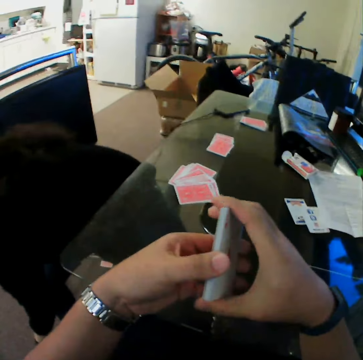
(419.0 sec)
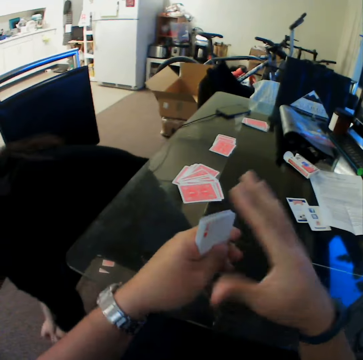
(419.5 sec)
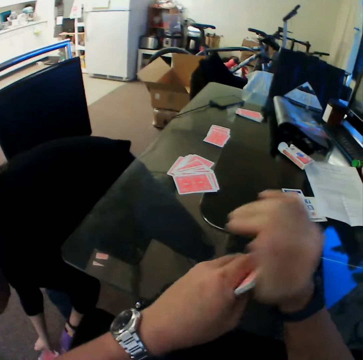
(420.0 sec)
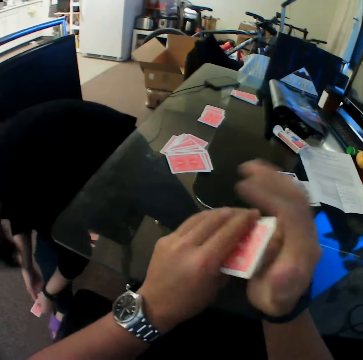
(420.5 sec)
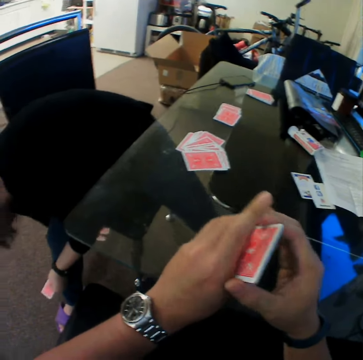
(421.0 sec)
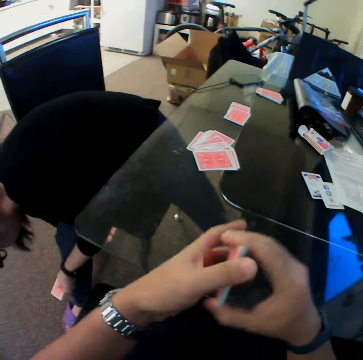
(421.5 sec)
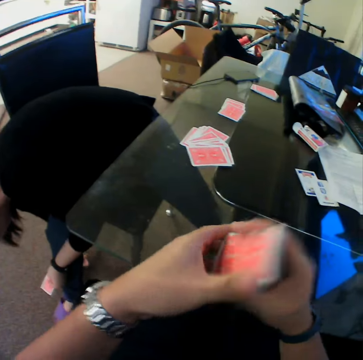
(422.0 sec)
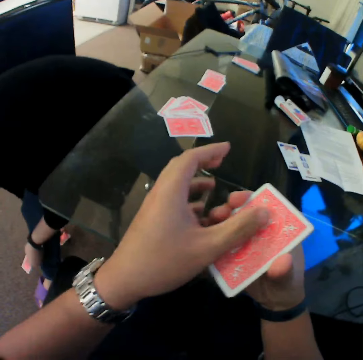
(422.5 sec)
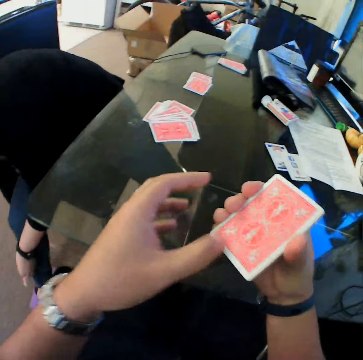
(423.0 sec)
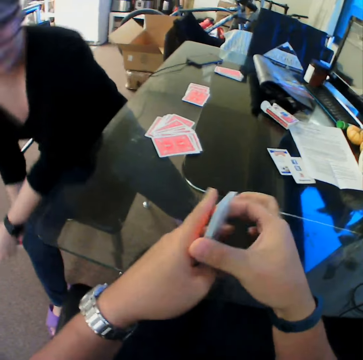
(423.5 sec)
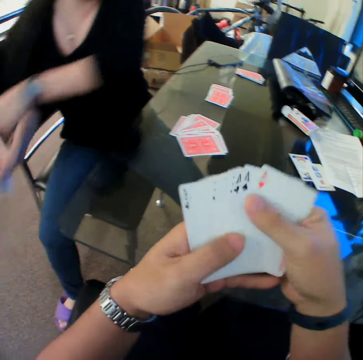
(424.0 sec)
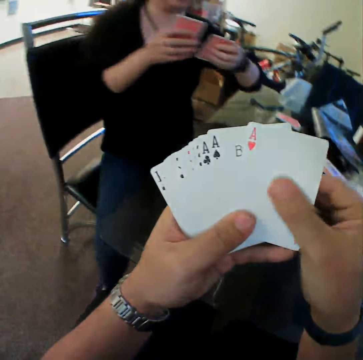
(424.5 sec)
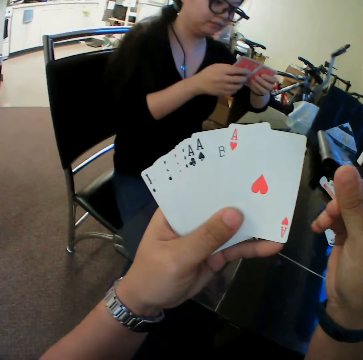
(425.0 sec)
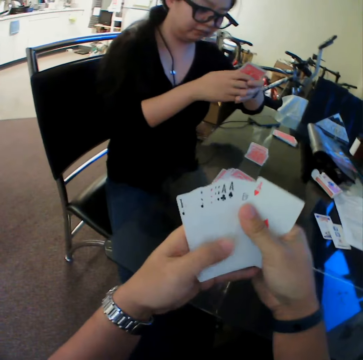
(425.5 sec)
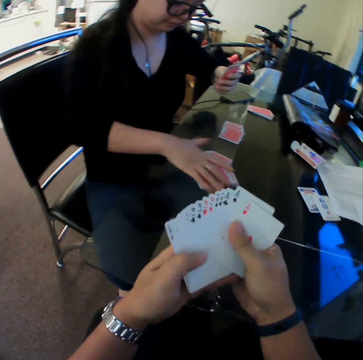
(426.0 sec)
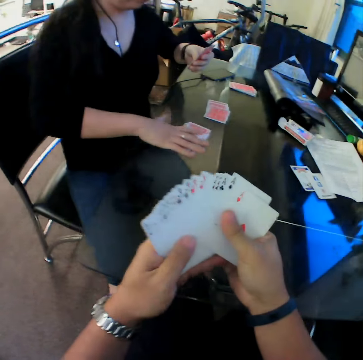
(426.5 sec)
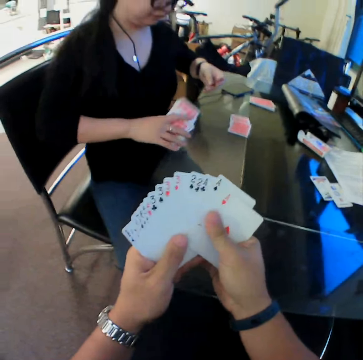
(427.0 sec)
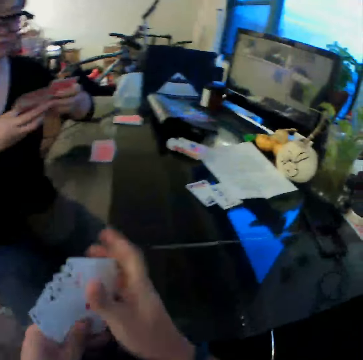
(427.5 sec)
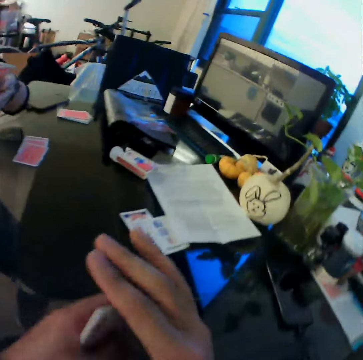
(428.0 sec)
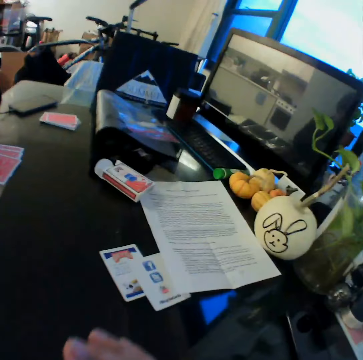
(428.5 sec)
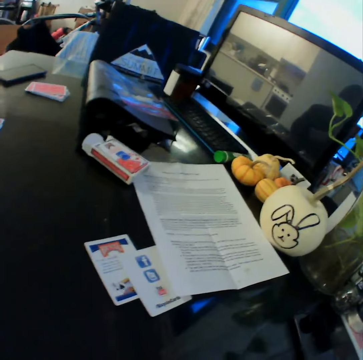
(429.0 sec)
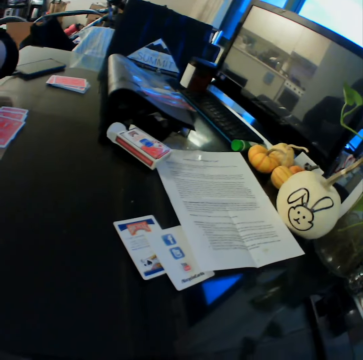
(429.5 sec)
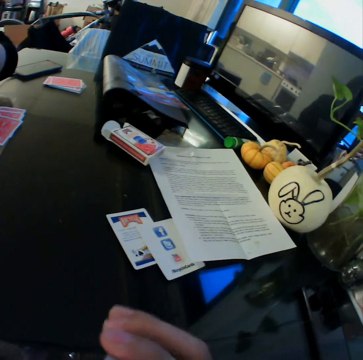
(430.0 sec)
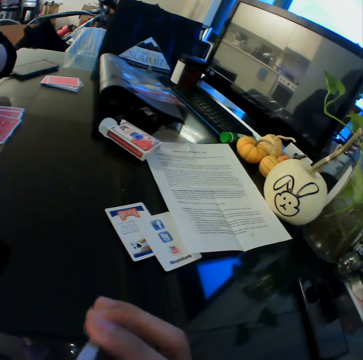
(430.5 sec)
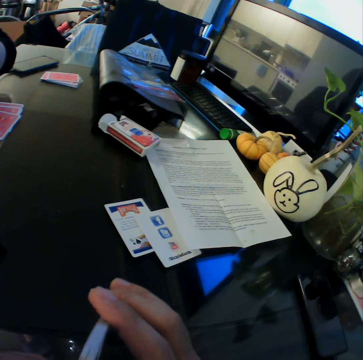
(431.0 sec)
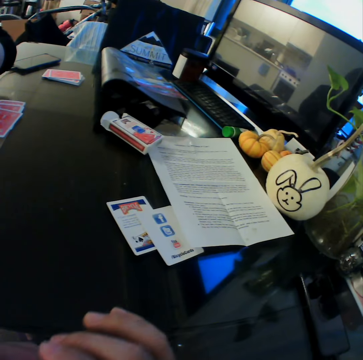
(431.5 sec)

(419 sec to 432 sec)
The woman picks cards from the floor with her hands. The camera wearer wipes the cards. The woman picks cards from the table with her right hand.

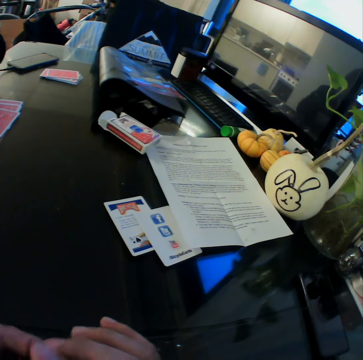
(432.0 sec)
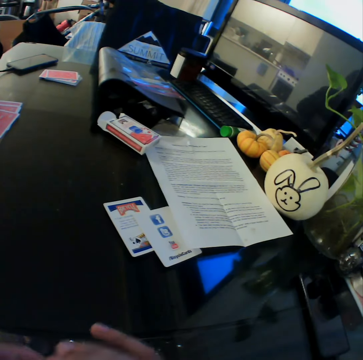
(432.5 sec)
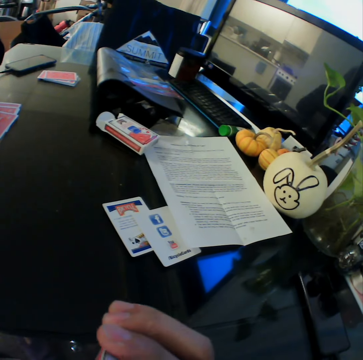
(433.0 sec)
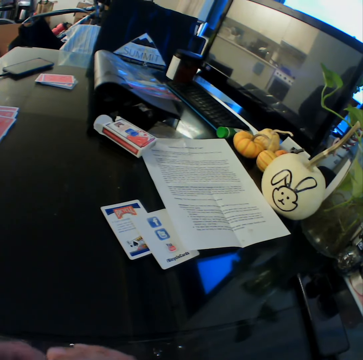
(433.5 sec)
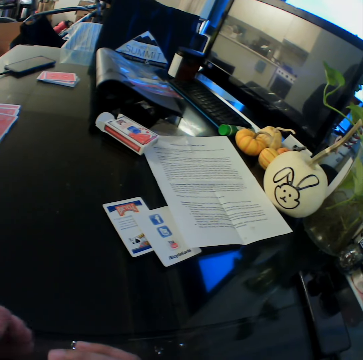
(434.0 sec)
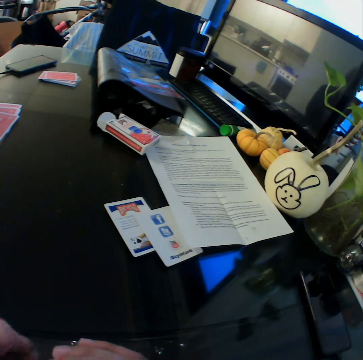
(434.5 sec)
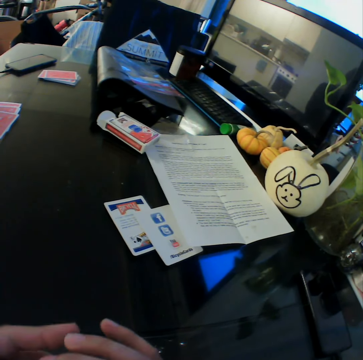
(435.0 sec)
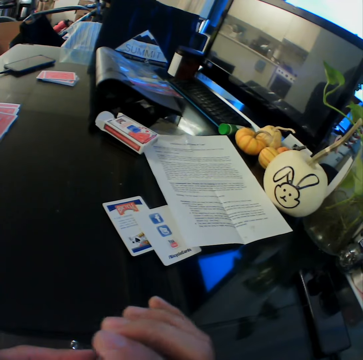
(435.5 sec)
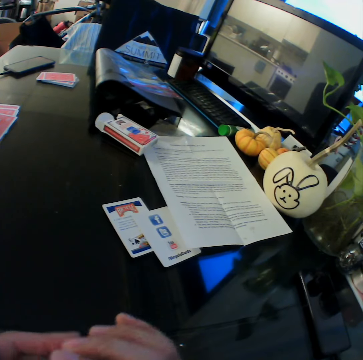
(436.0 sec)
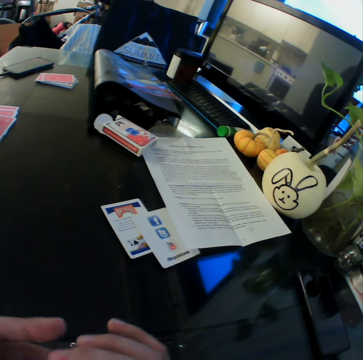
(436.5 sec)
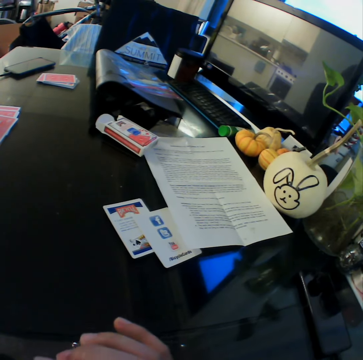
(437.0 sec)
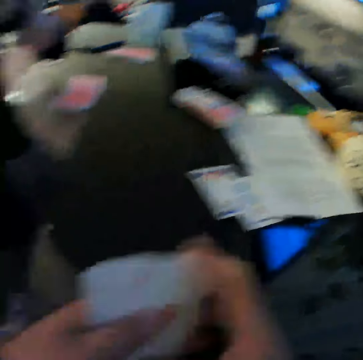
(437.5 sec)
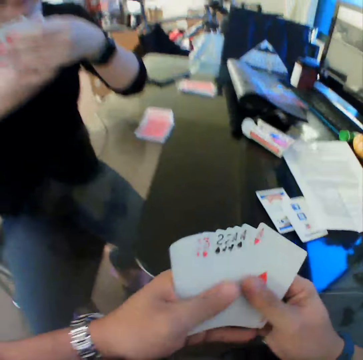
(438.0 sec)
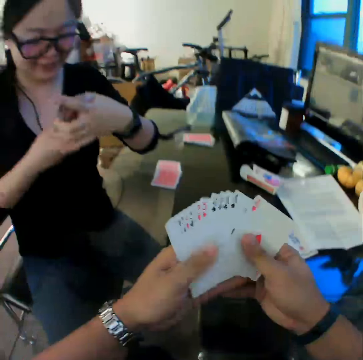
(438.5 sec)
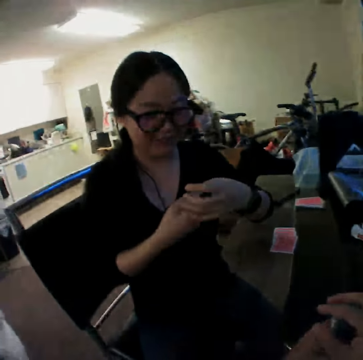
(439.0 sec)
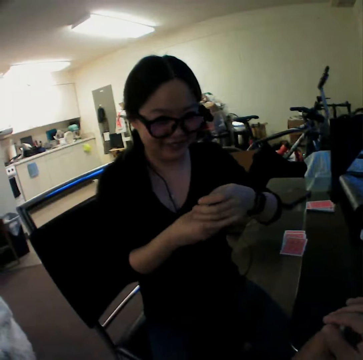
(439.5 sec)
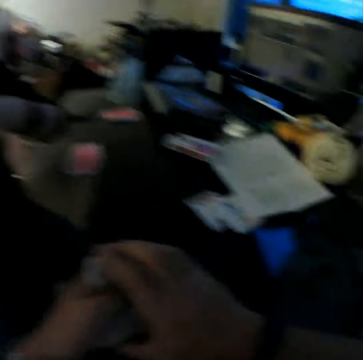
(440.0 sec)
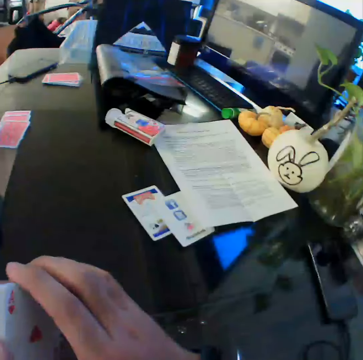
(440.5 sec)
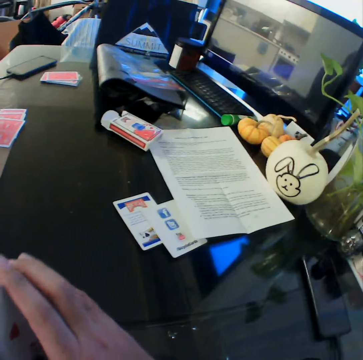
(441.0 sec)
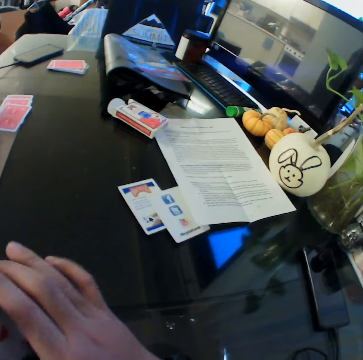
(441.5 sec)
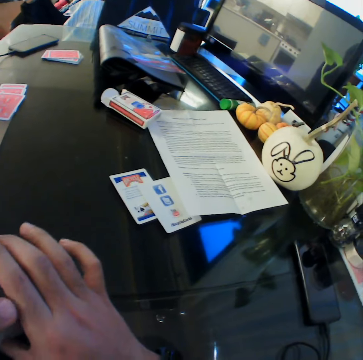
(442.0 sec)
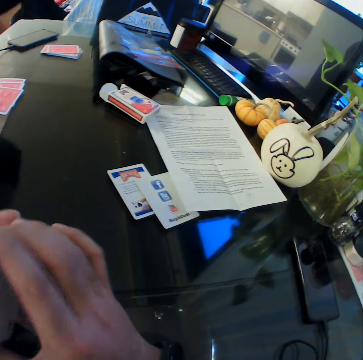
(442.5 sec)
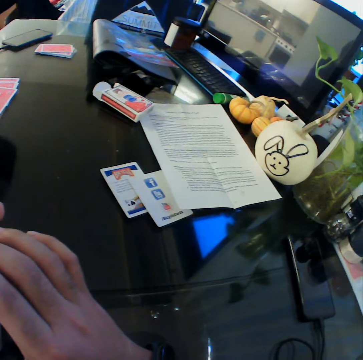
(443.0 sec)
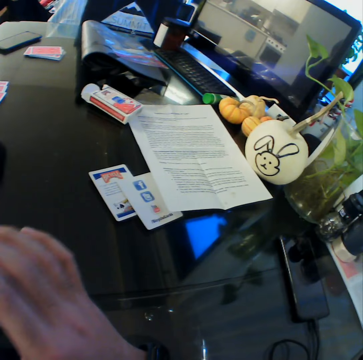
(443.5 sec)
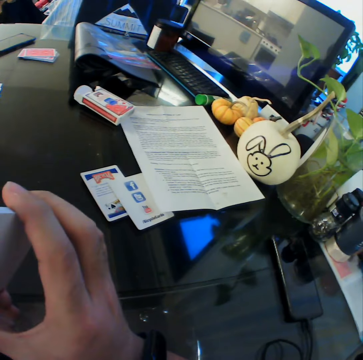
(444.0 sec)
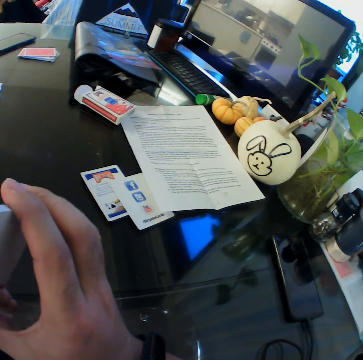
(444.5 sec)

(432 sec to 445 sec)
The camera wearer looks through the cards. The woman looks through the cards. The camera wearer arranges the cards.

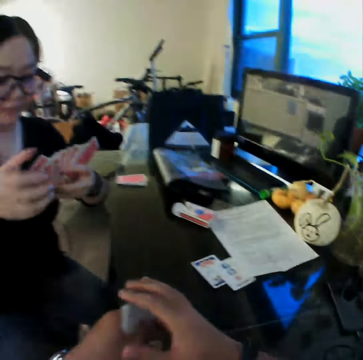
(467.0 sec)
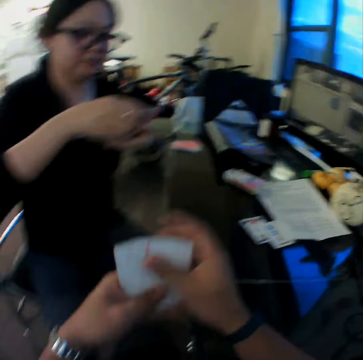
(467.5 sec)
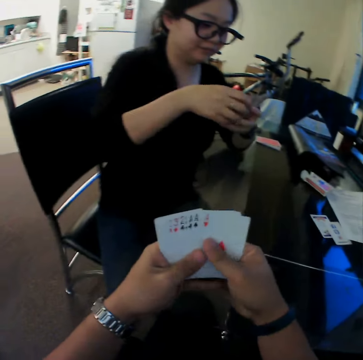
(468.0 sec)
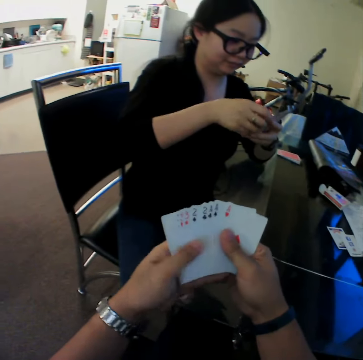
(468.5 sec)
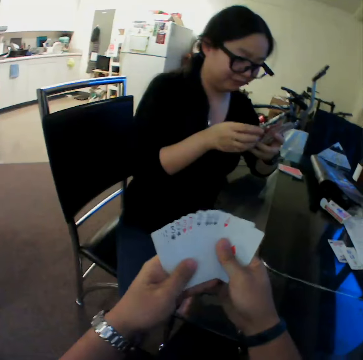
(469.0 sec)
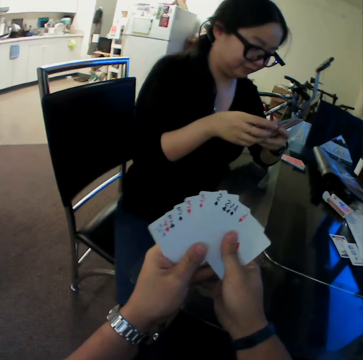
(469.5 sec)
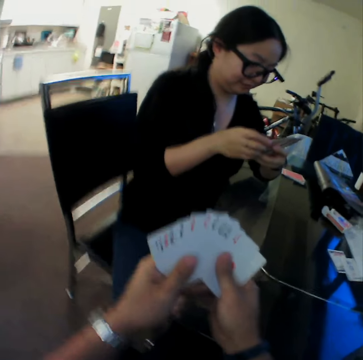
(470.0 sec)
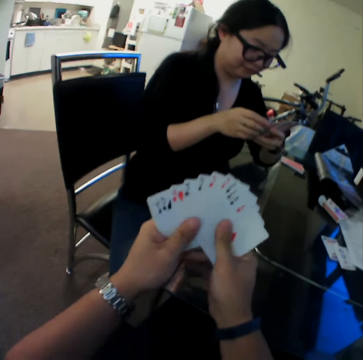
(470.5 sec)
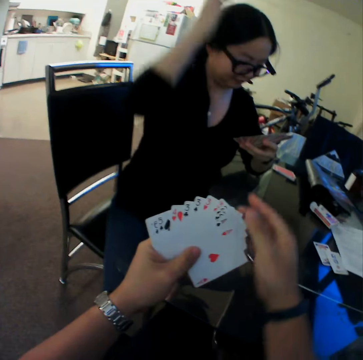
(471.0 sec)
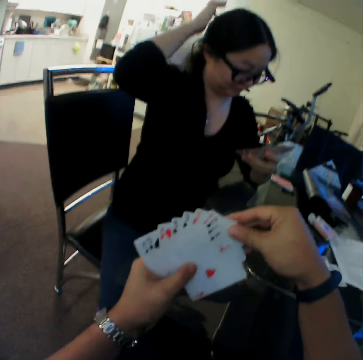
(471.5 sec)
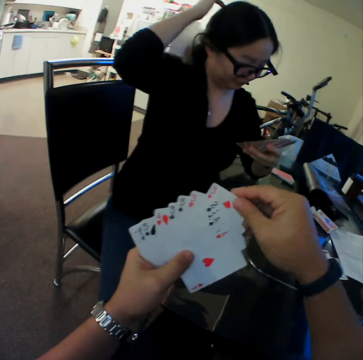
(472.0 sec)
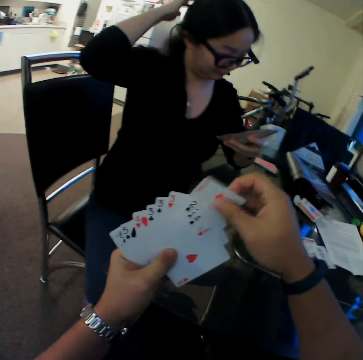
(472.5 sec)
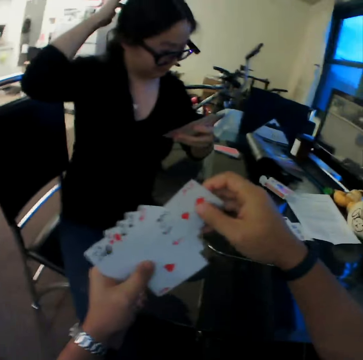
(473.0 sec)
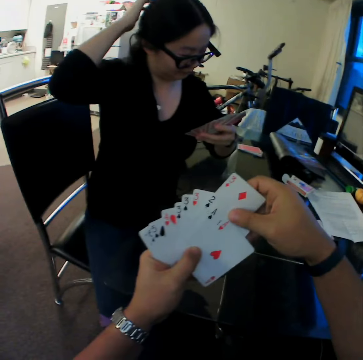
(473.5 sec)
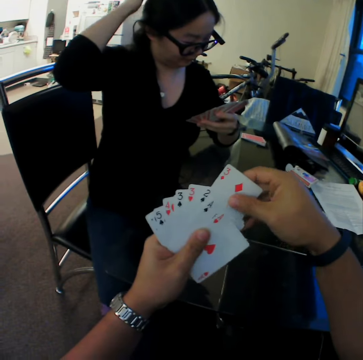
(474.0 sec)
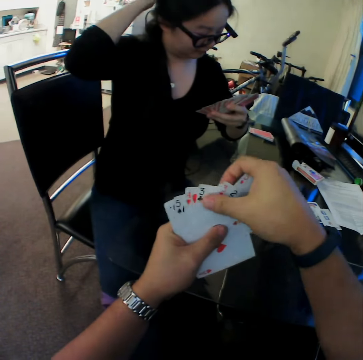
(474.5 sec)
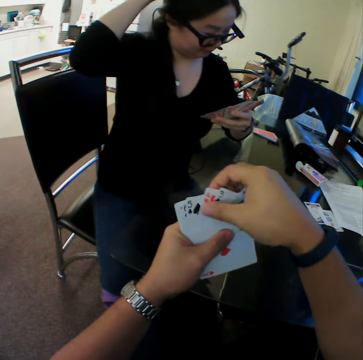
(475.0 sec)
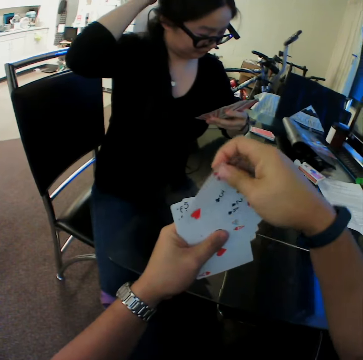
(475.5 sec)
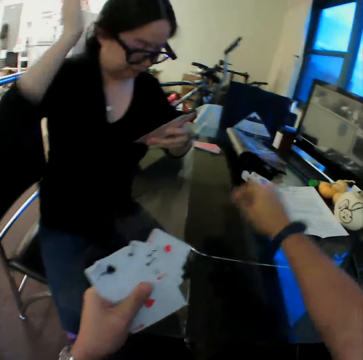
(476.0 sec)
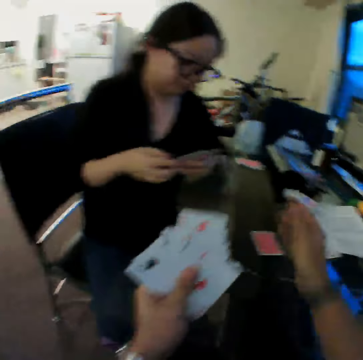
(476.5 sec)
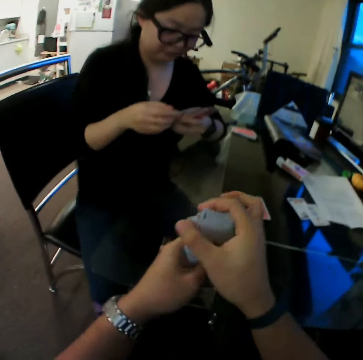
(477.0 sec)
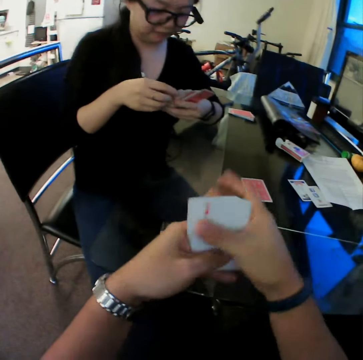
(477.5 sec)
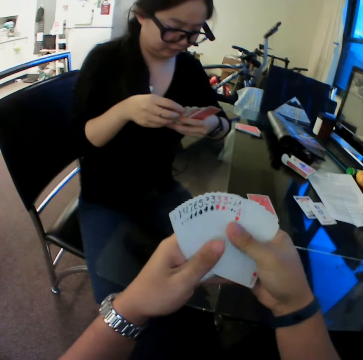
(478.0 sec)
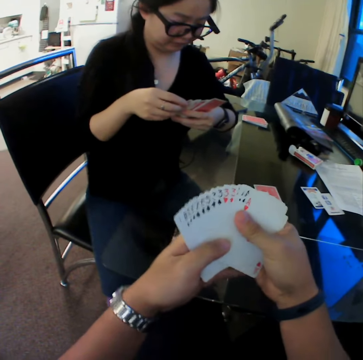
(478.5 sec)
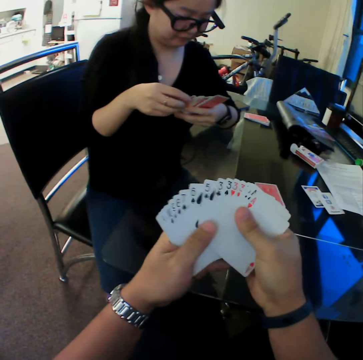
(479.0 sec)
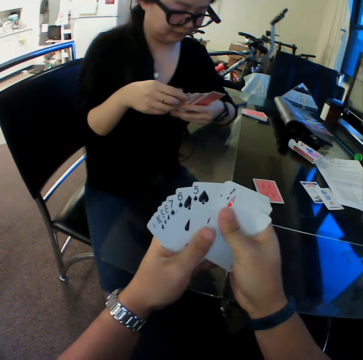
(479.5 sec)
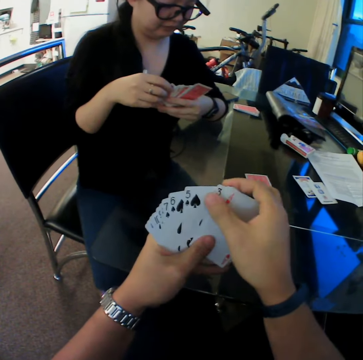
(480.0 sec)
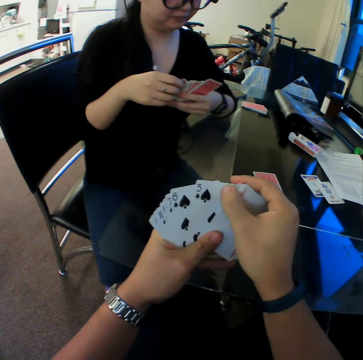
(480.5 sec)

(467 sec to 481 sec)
The woman looks through the cards. The camera wearer looks through the cards. The woman scratches her hair with her right hand. The camera wearer moves the cards in his hands and arranges the cards. He drops a card on the table with his right hand. He looks through the cards.
